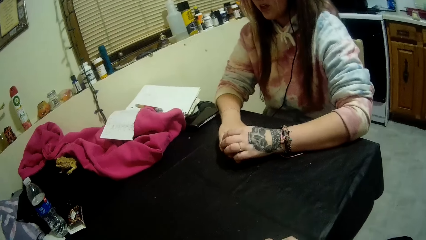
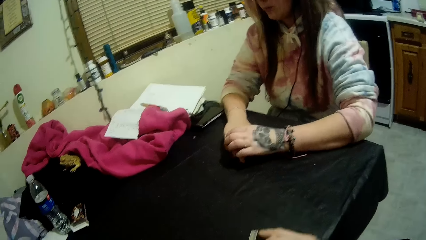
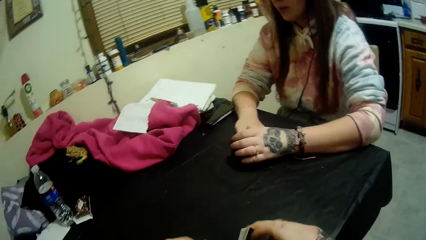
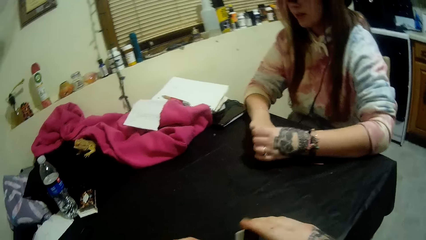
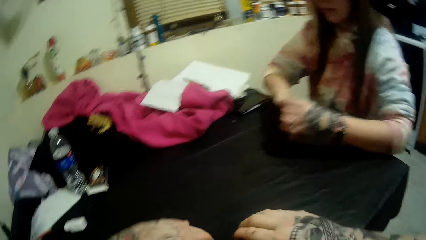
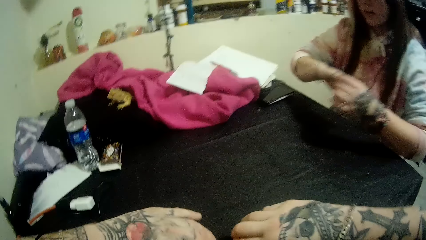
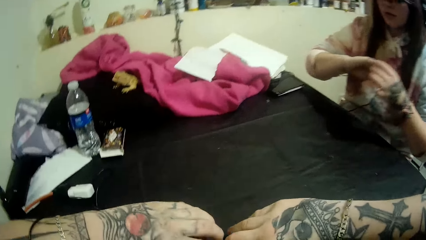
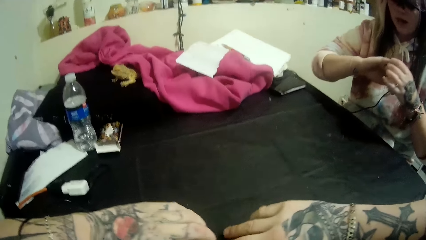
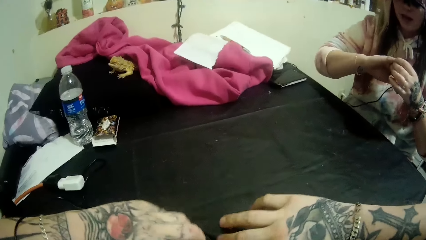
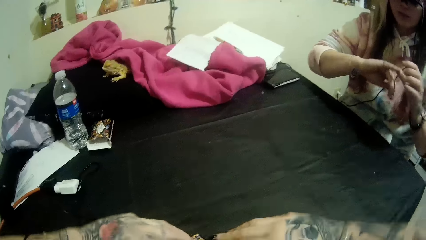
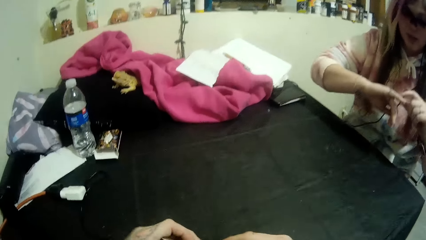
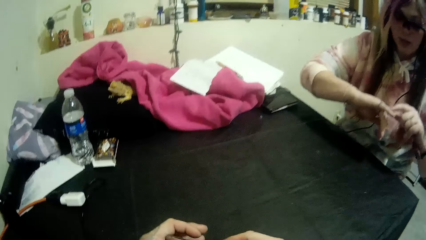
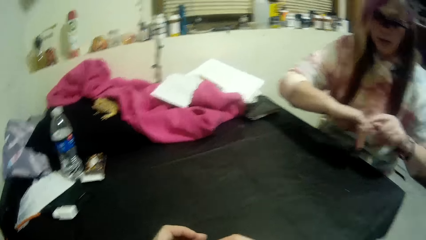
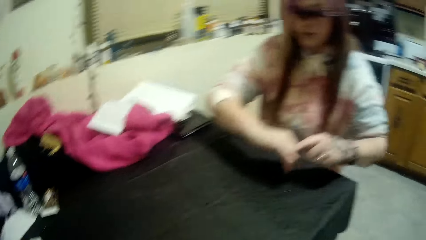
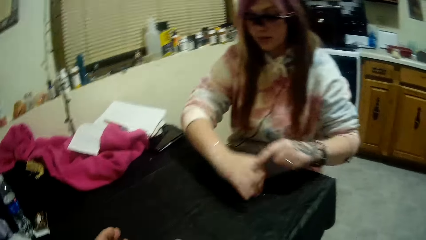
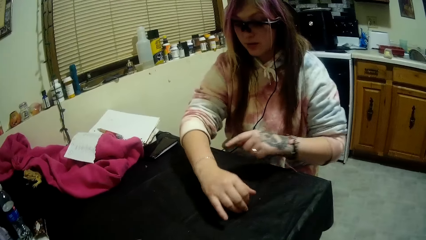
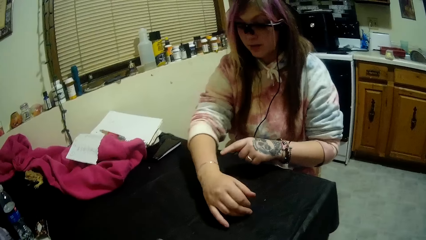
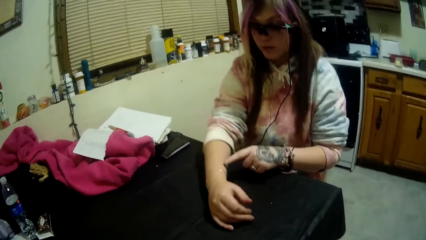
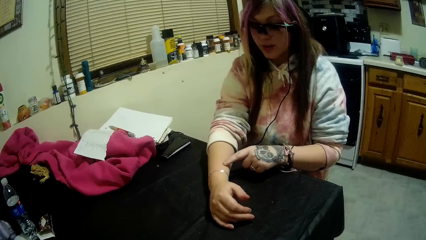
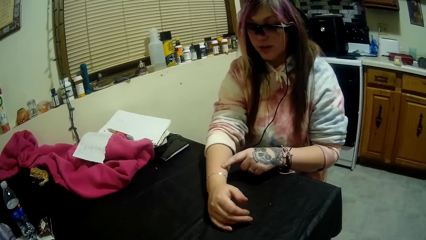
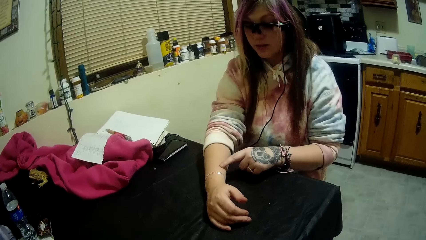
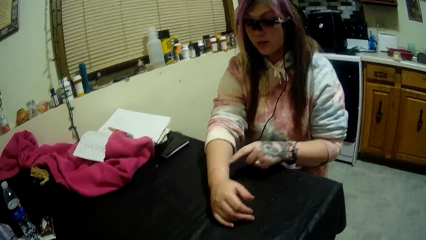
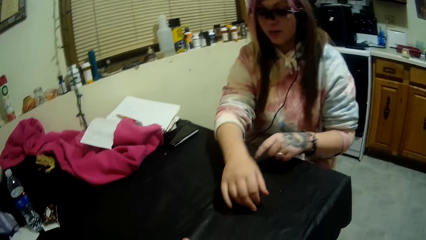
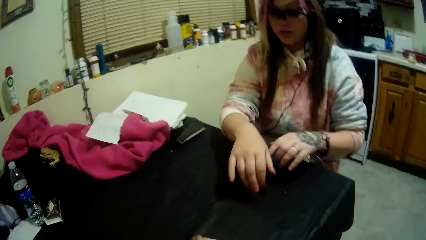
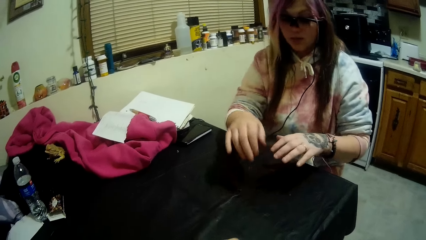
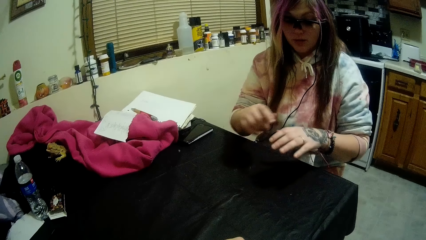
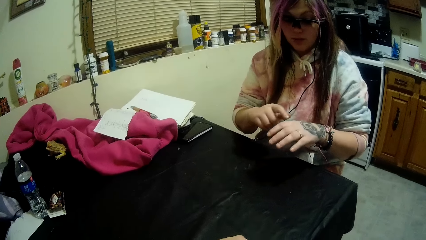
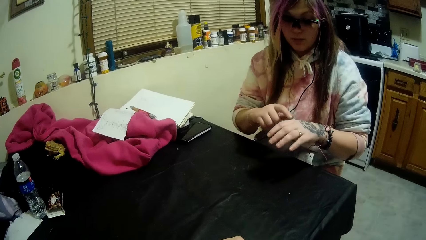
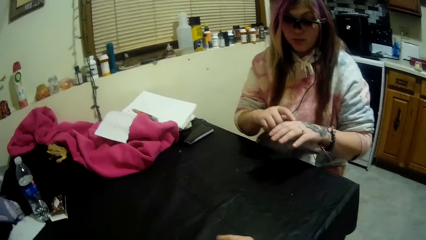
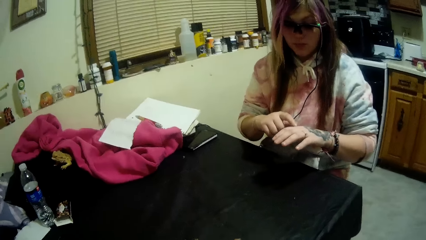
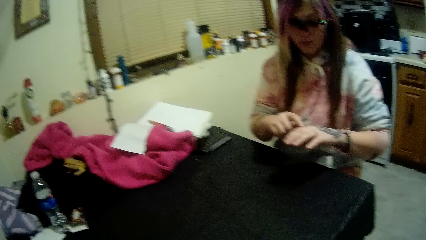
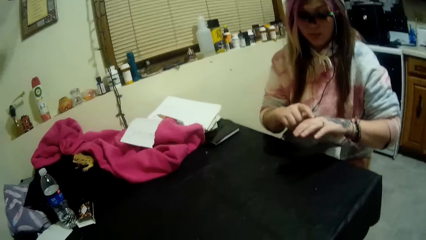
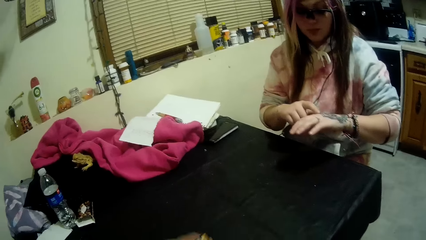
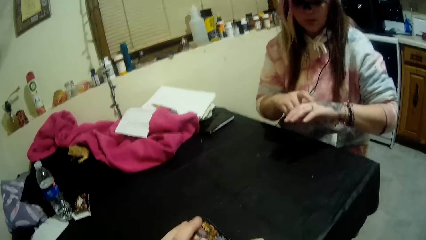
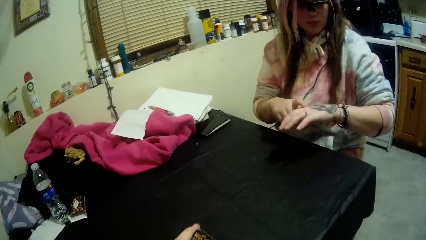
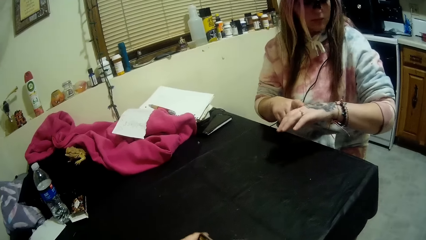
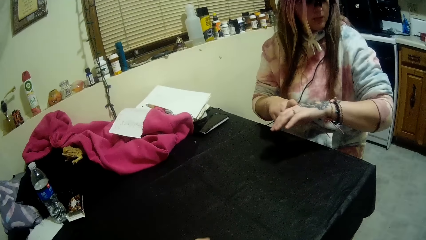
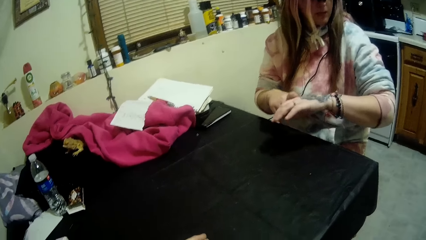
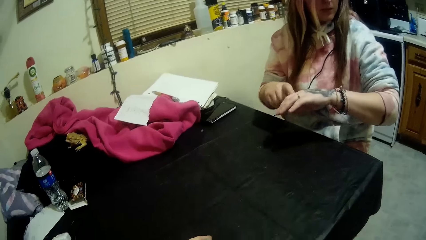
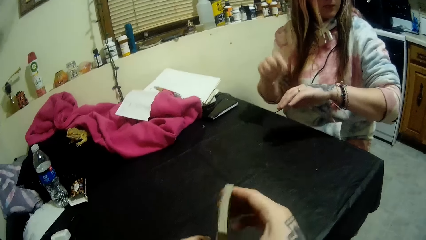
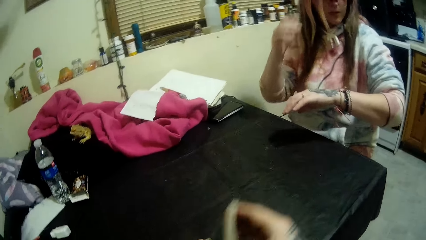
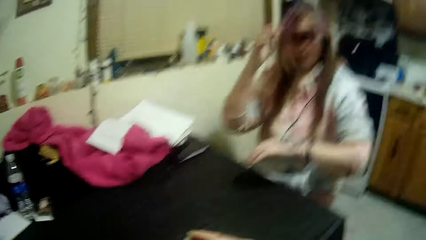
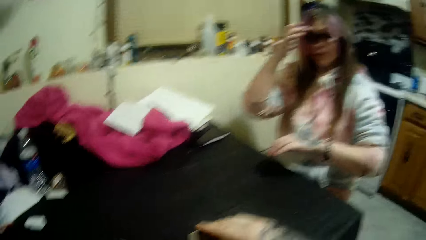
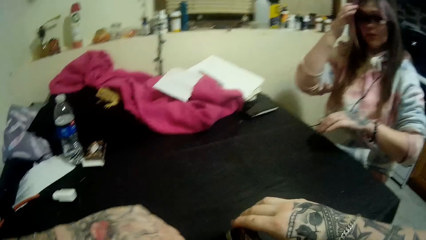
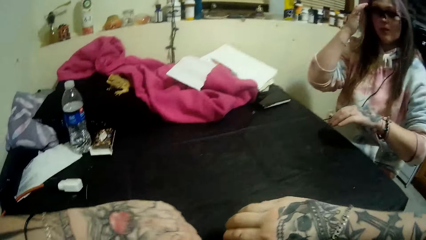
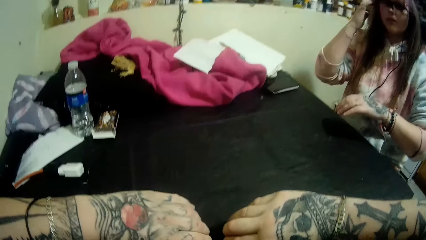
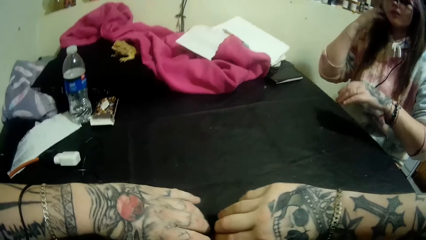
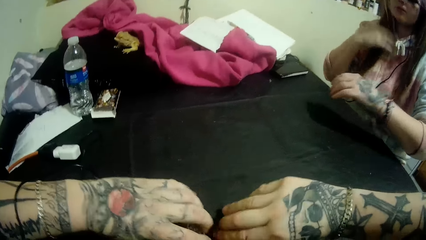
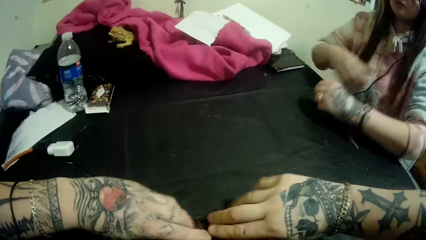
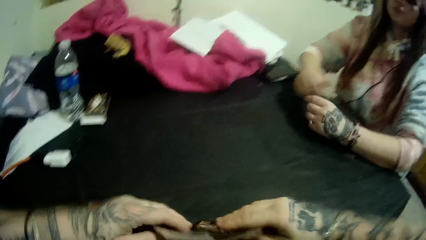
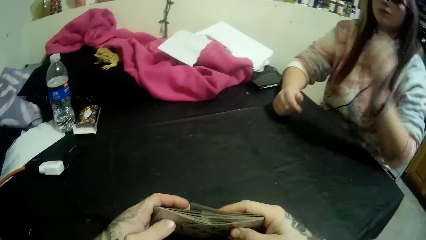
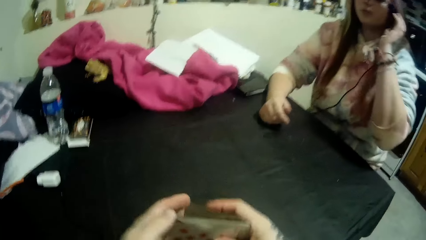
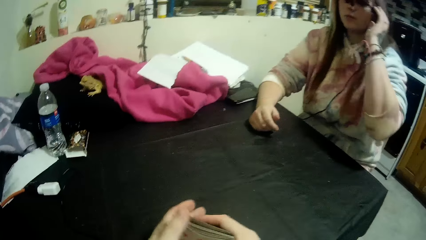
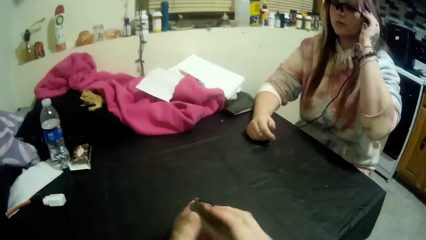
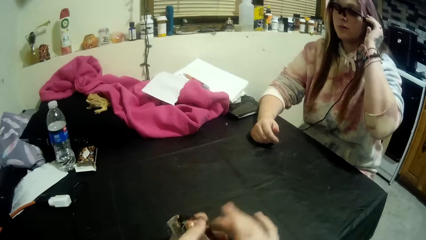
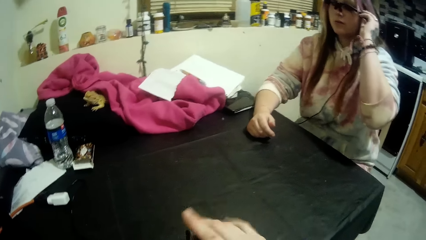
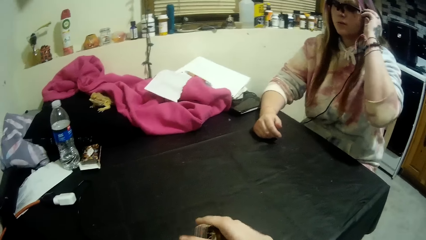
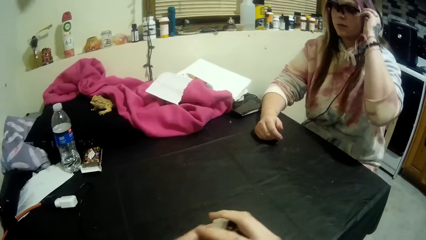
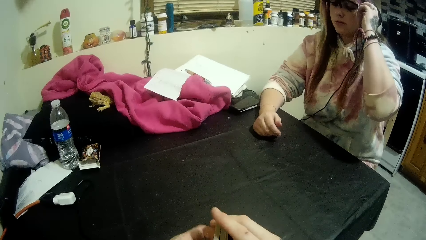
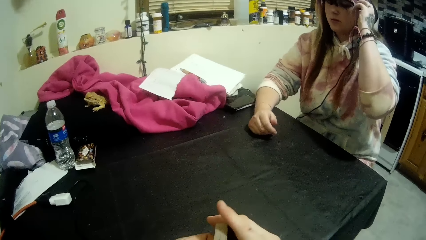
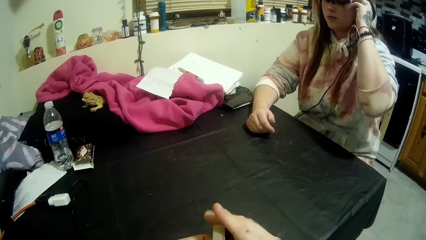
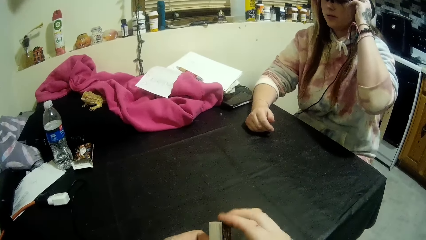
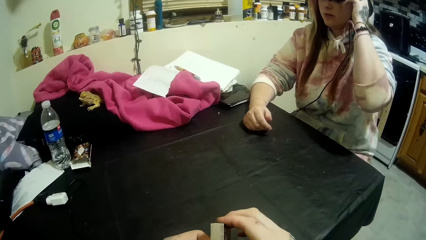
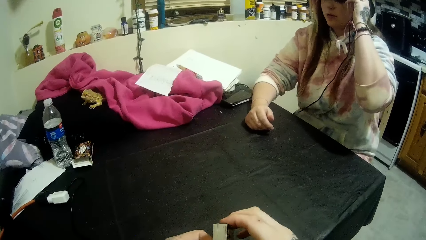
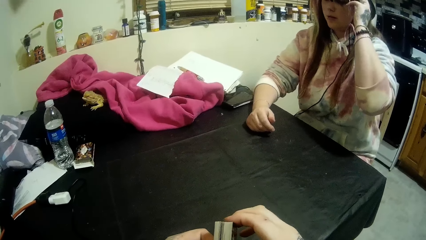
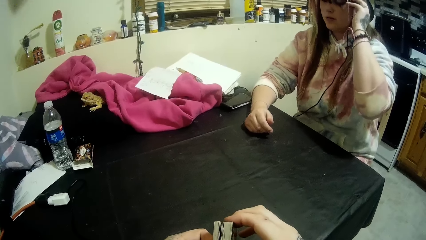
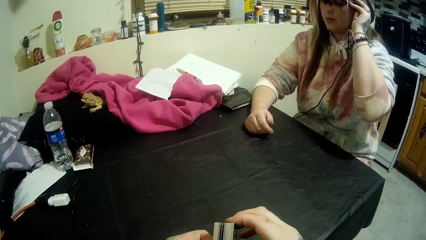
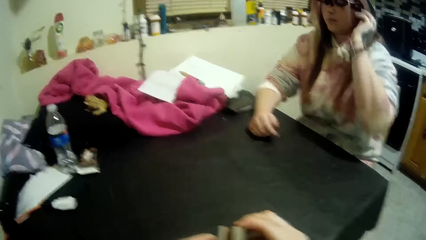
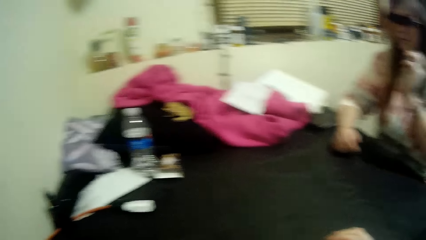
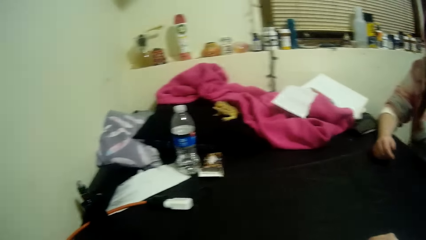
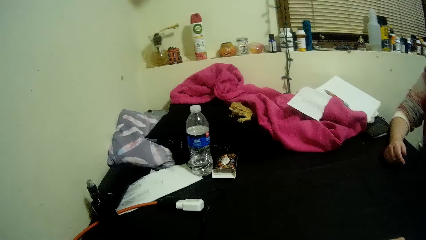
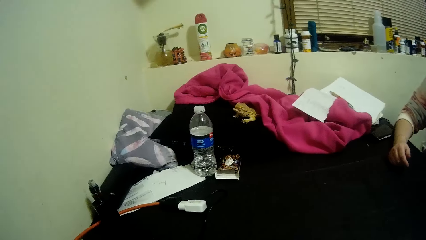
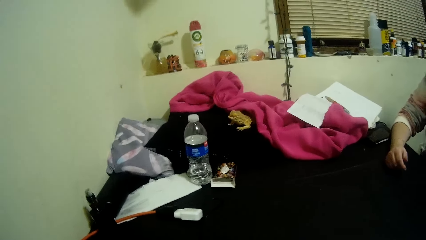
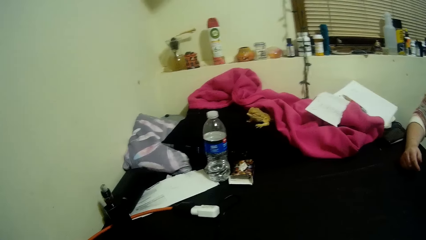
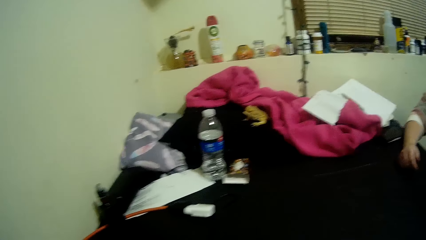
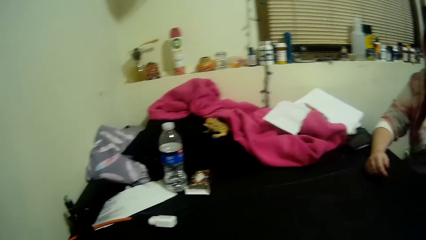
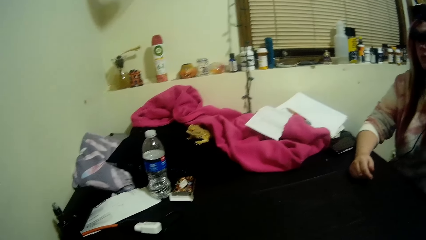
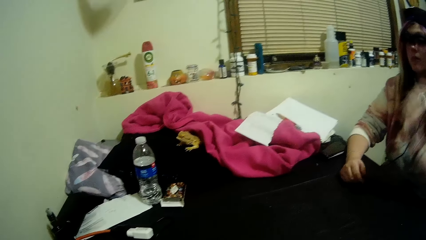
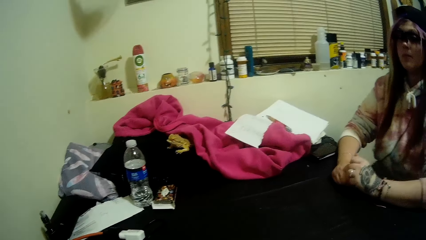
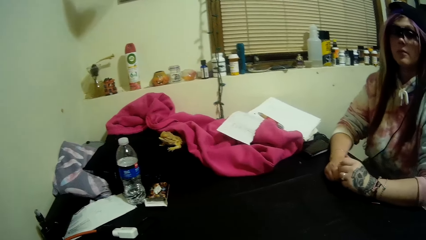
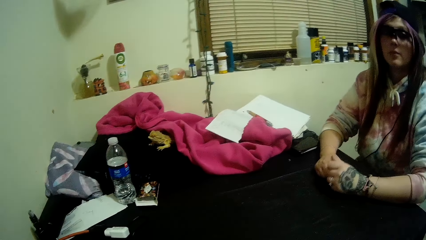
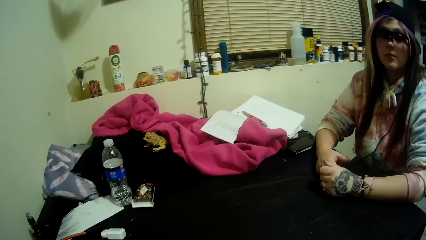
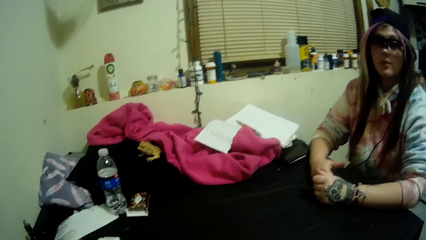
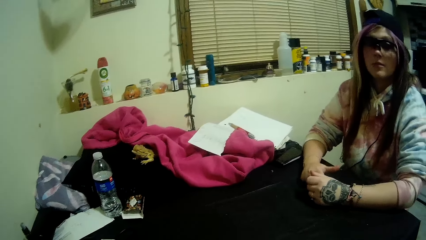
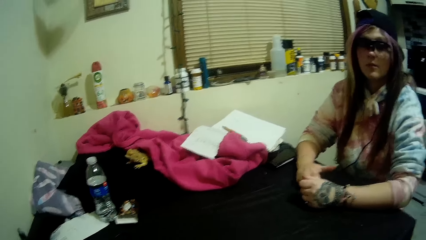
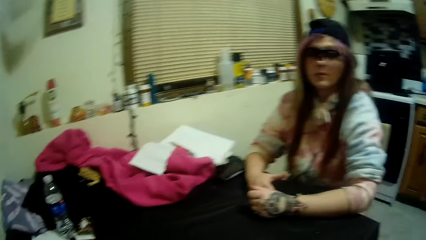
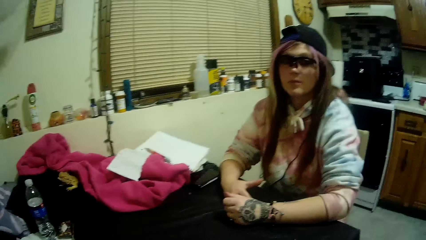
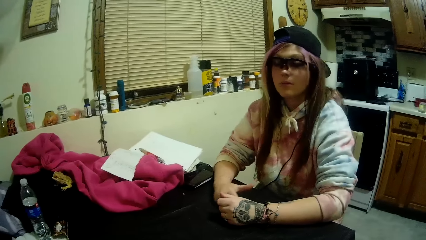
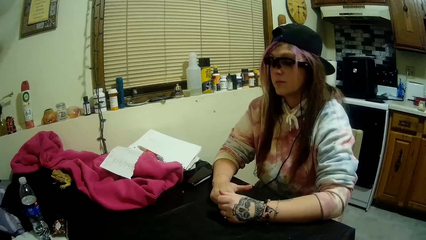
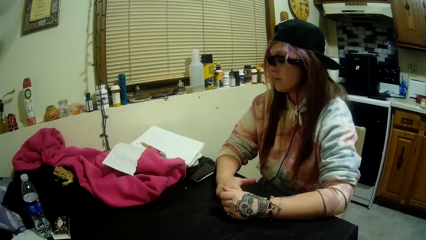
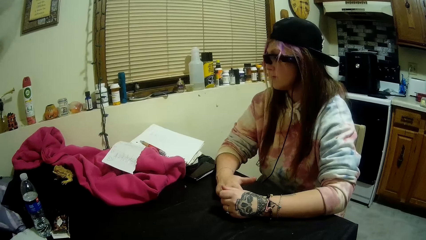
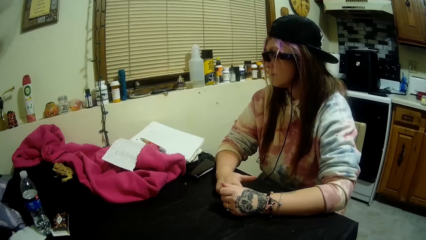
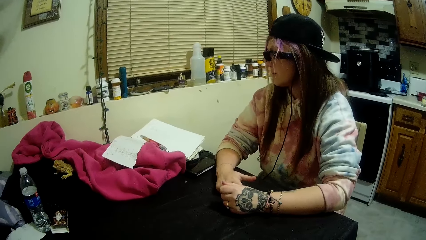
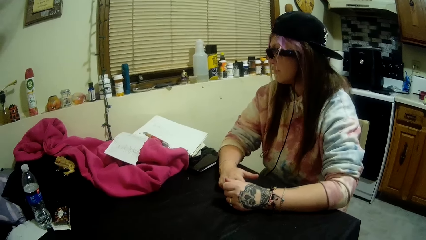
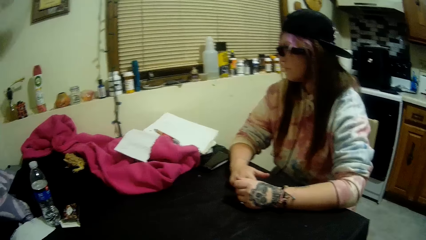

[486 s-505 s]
The woman points on her hand. The camera wearer arranges the cards. The woman moves her glasses.
